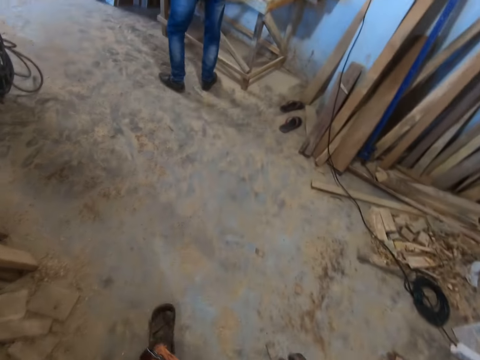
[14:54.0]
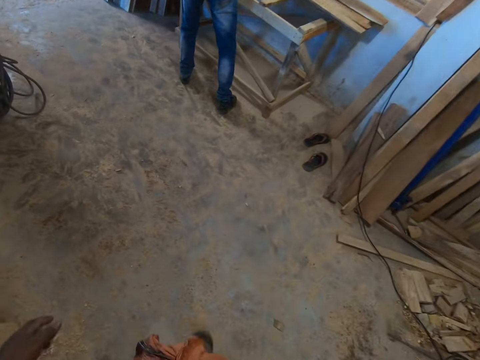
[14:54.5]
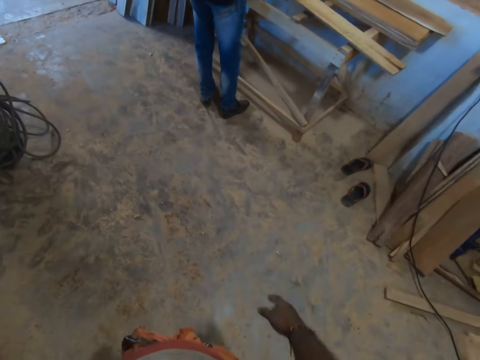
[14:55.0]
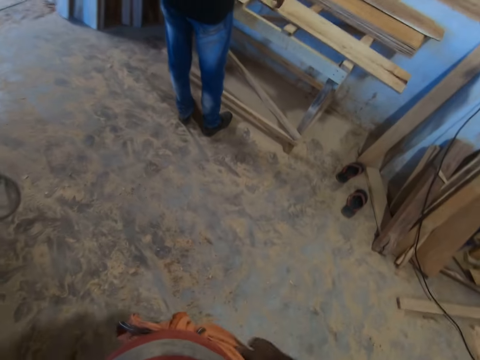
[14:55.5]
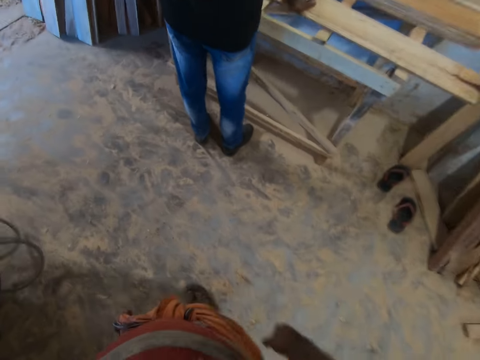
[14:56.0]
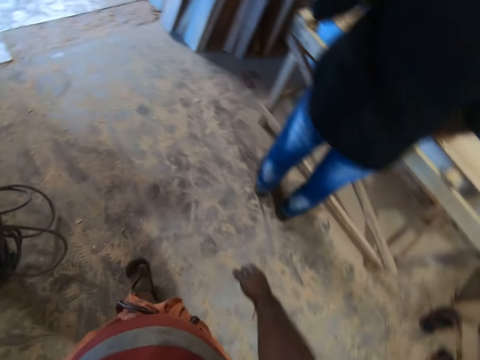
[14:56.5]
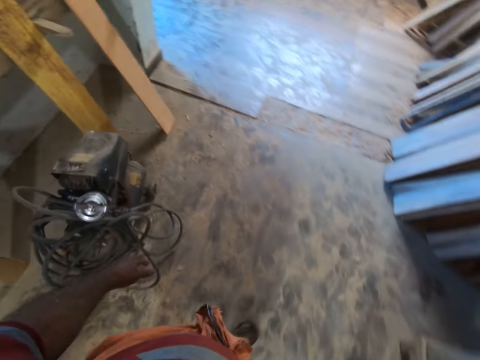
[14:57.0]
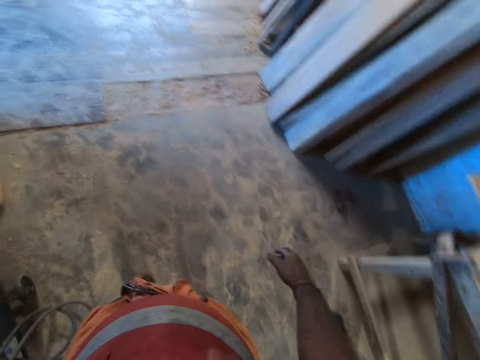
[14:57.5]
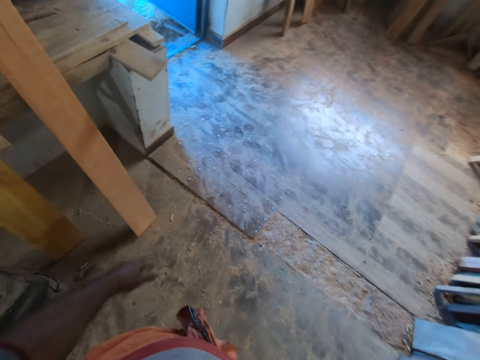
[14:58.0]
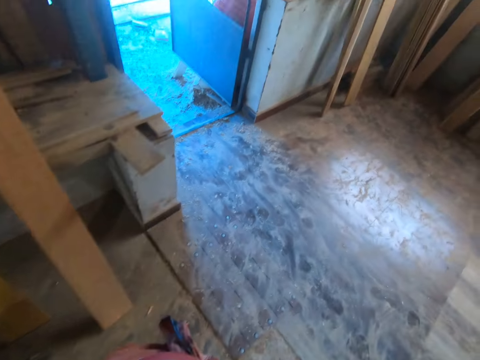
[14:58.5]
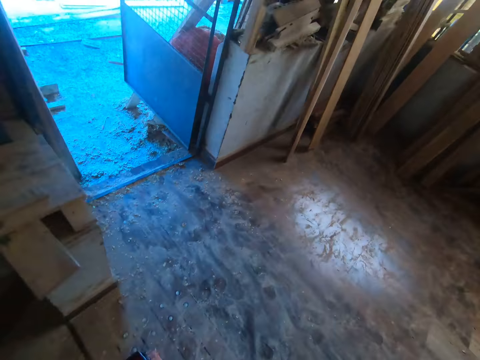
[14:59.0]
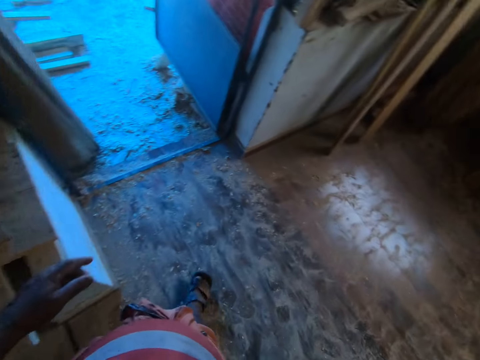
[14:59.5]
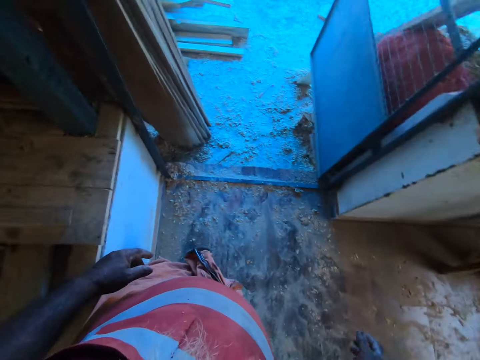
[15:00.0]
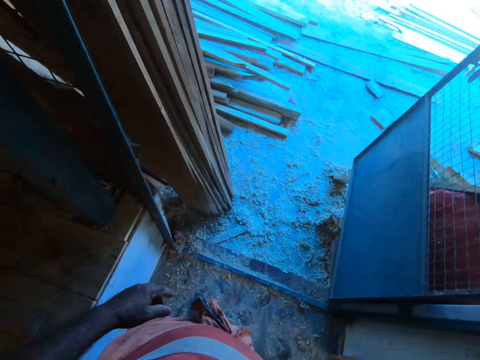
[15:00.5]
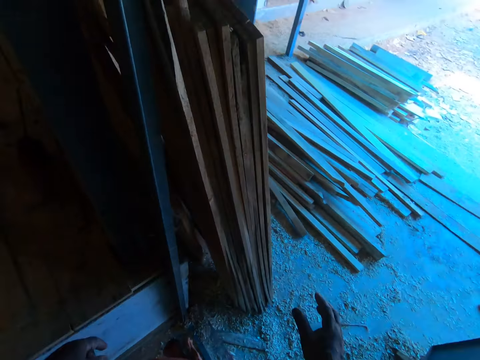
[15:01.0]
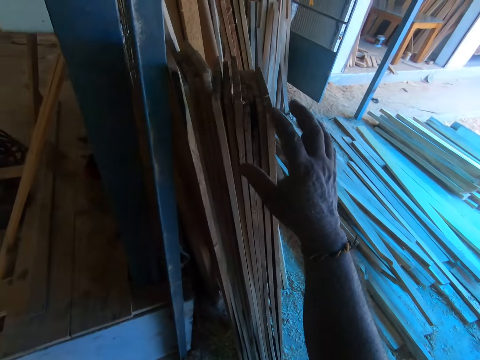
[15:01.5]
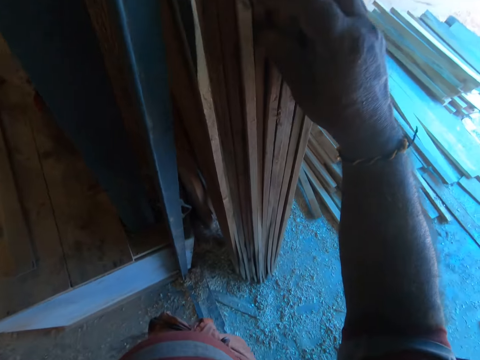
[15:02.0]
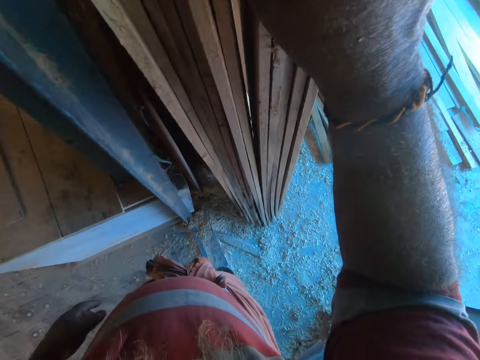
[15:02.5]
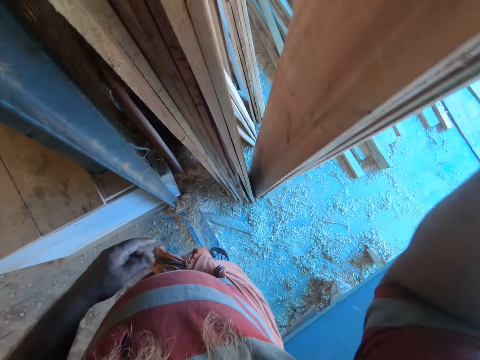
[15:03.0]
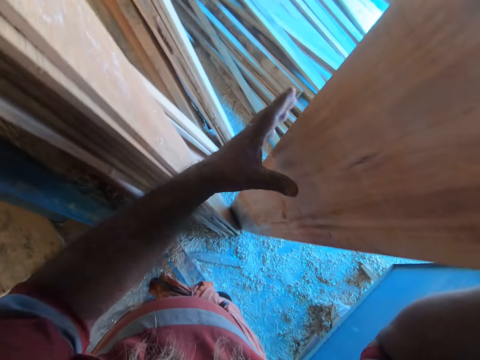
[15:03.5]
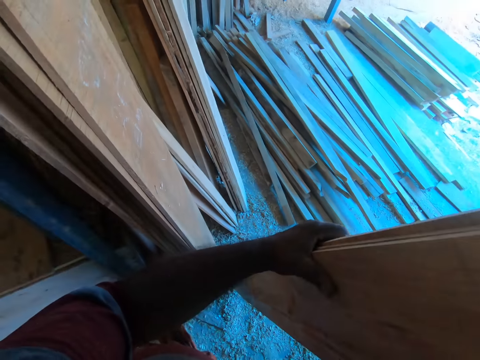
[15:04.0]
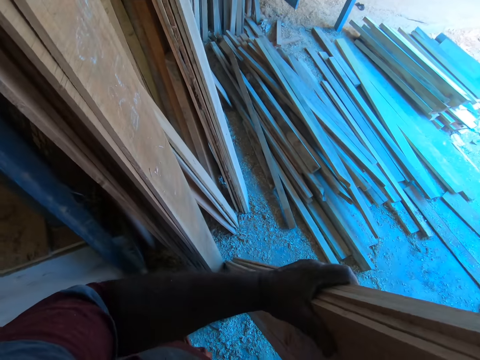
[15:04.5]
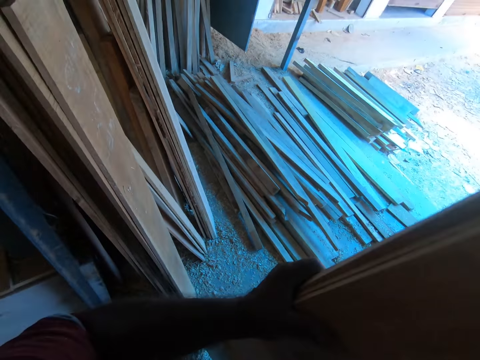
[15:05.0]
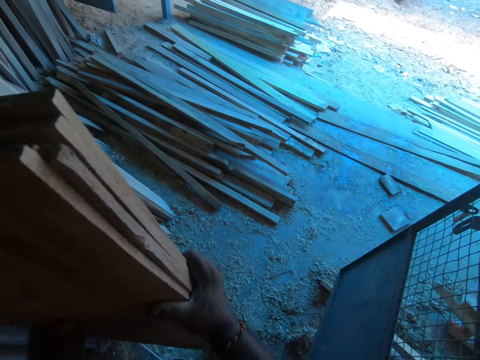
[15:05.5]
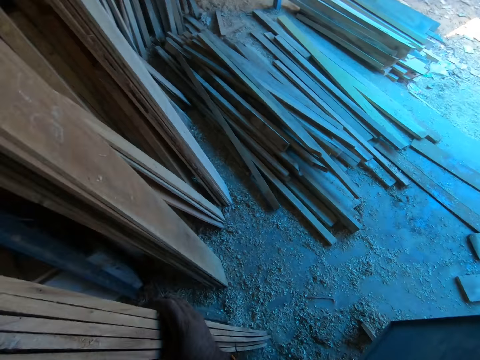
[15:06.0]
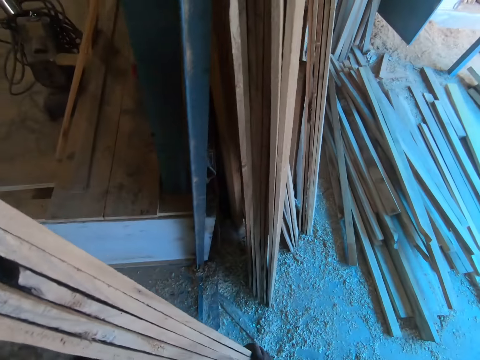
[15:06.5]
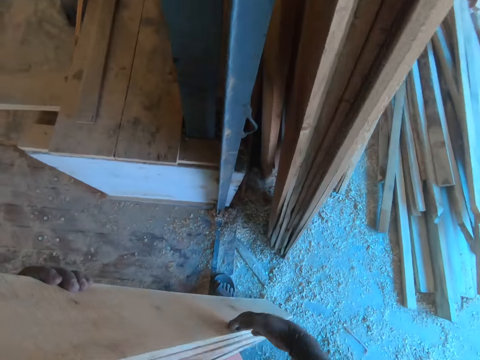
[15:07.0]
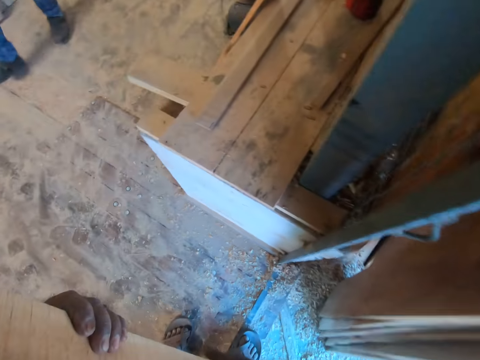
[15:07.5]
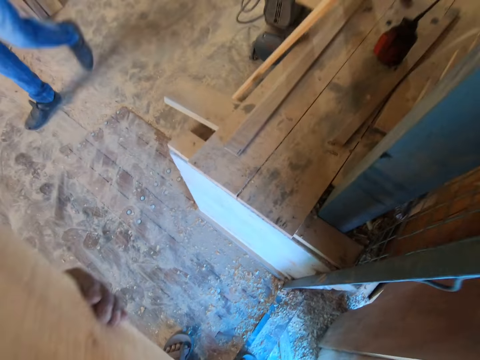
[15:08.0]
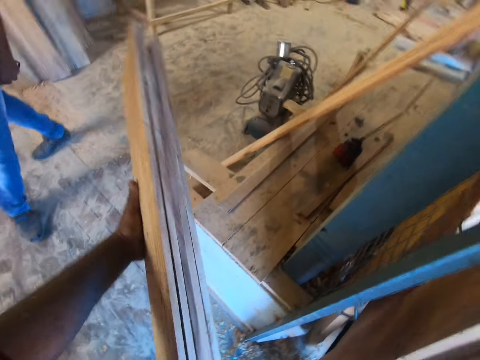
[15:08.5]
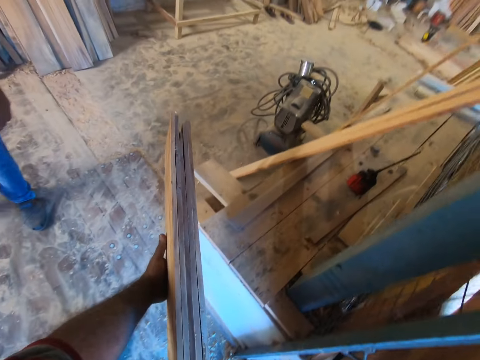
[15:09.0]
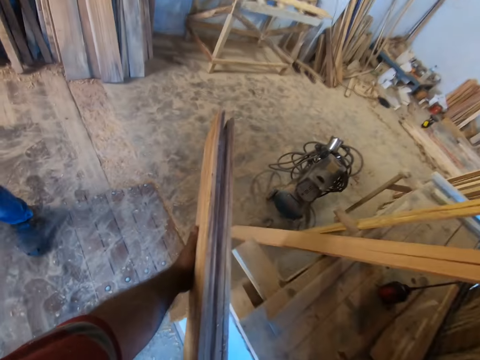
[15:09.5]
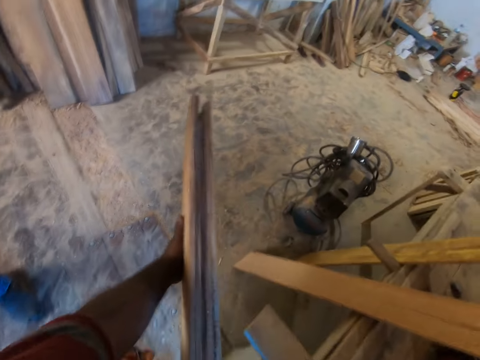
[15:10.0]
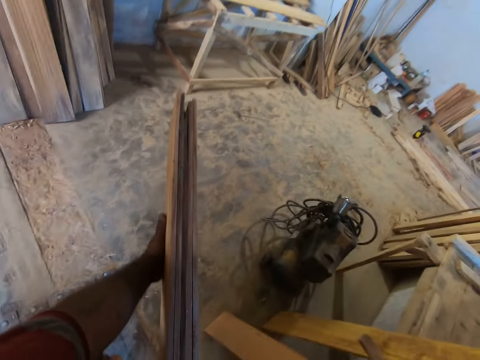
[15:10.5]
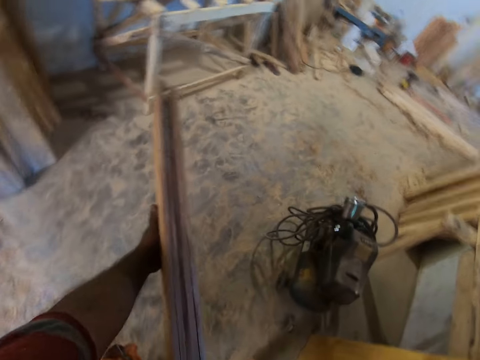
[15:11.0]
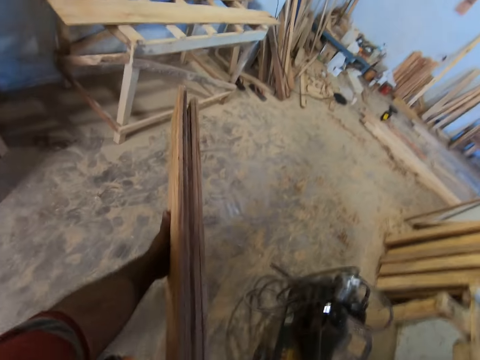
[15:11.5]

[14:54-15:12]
A person picks up the timber. The camera wearer picks up some planks or timber at a wall with his right hand. He picks up the planks at the wall with both hands. He lifts the planks with both hands. He holds the timber with both hands. The person walks around. The camera wearer walks towards the wall.

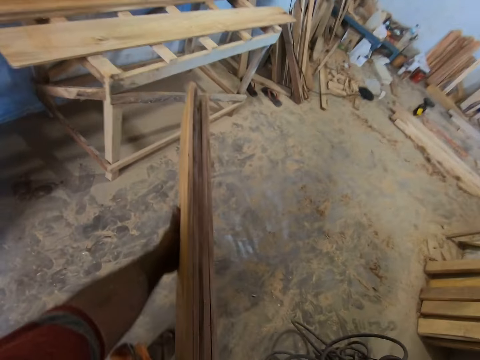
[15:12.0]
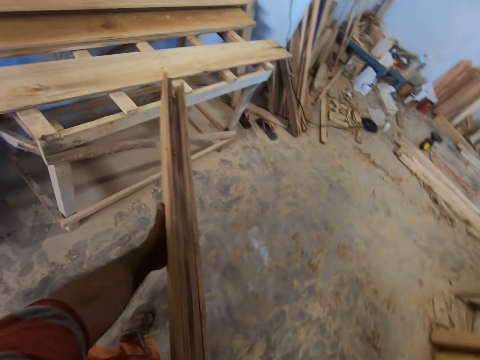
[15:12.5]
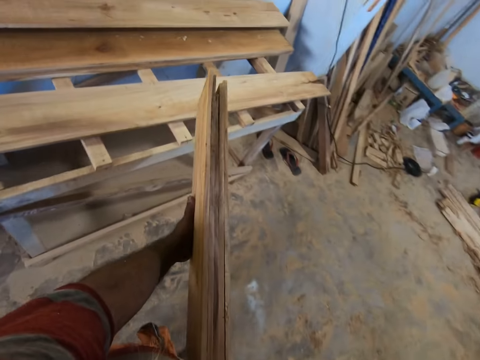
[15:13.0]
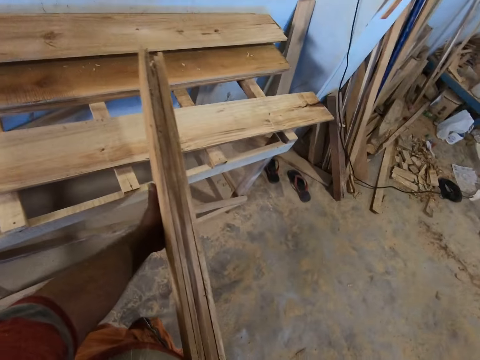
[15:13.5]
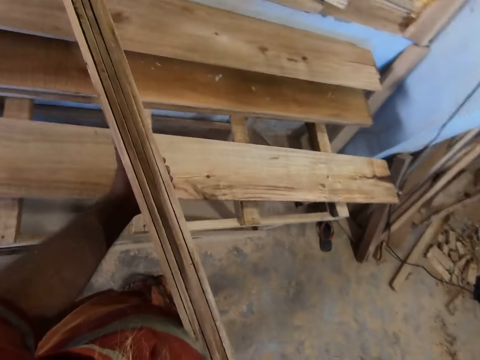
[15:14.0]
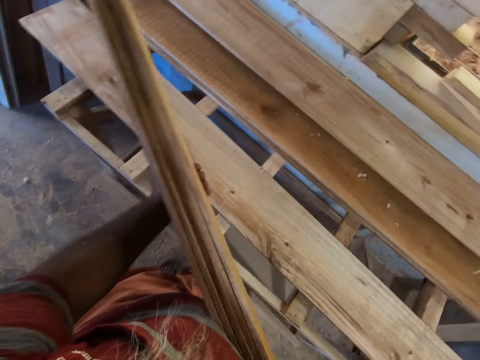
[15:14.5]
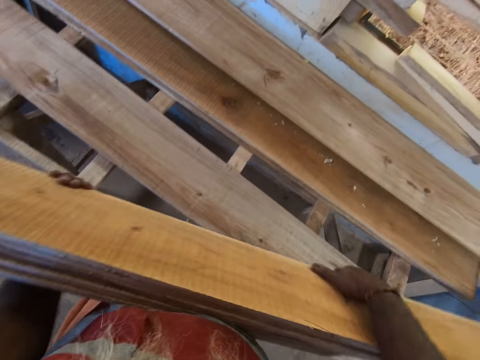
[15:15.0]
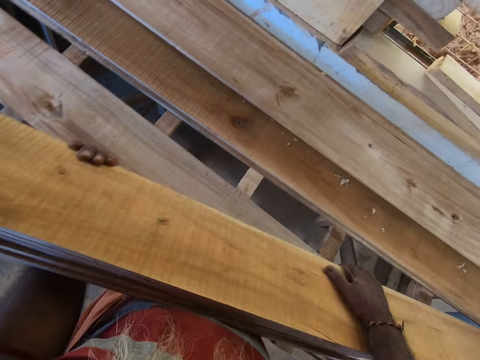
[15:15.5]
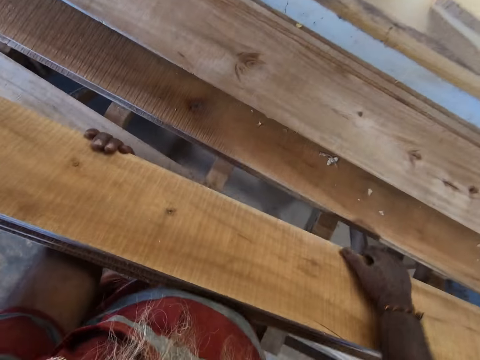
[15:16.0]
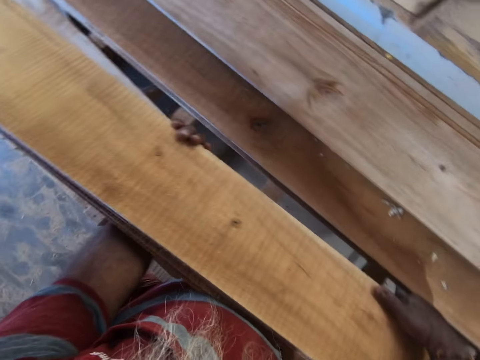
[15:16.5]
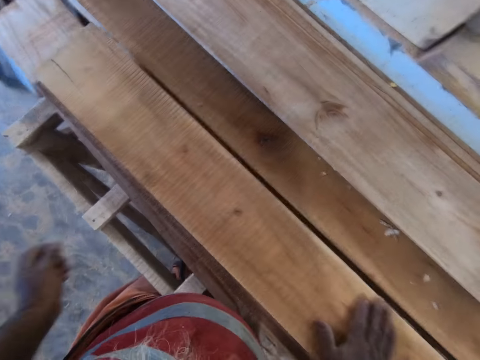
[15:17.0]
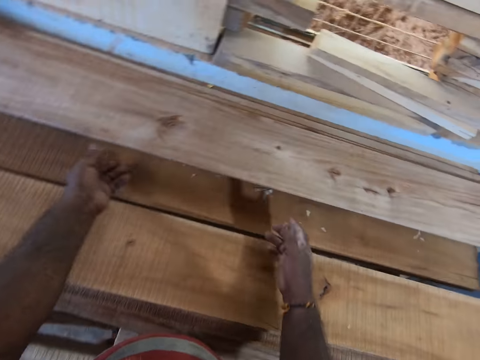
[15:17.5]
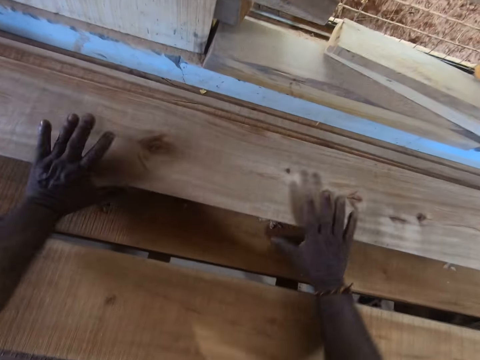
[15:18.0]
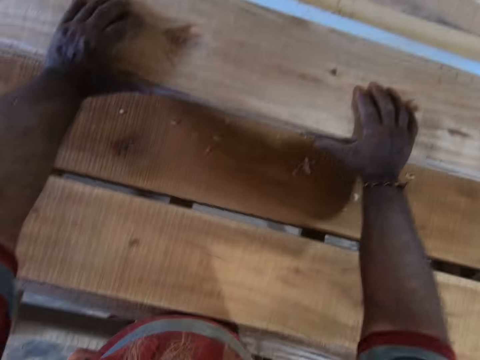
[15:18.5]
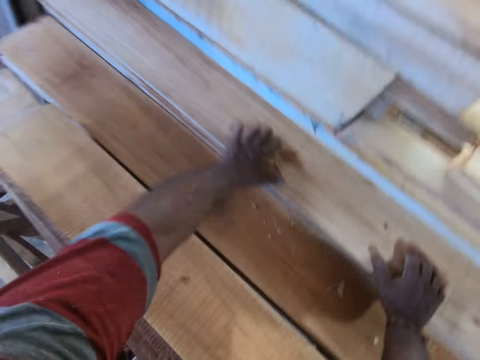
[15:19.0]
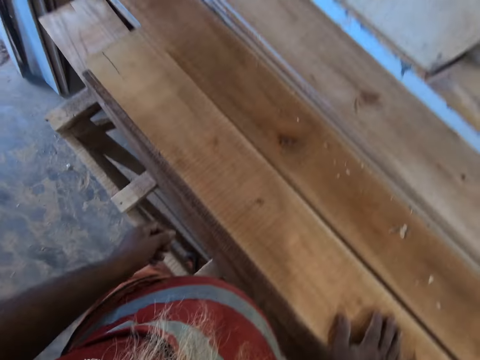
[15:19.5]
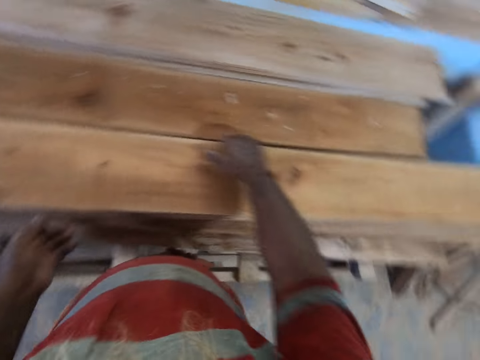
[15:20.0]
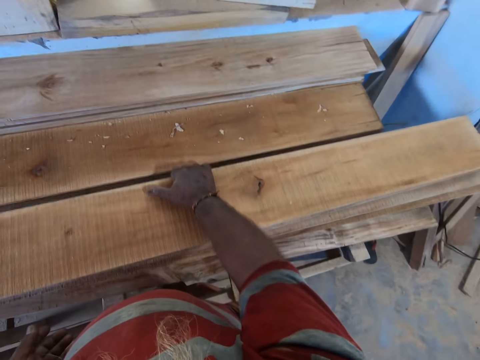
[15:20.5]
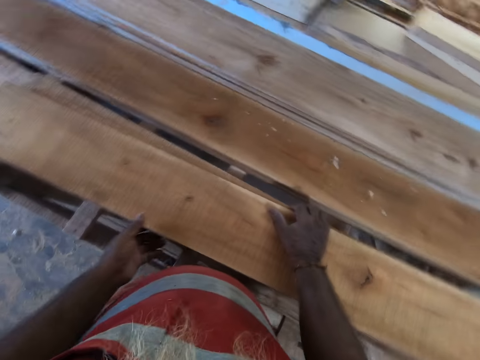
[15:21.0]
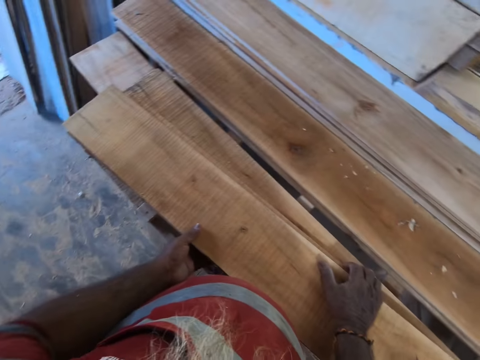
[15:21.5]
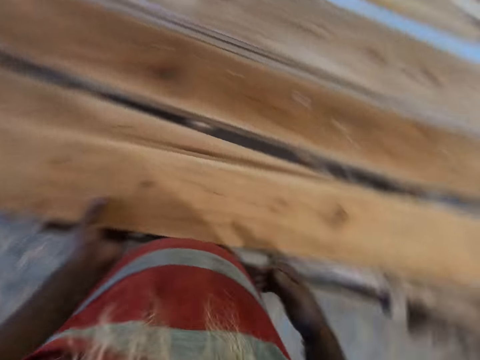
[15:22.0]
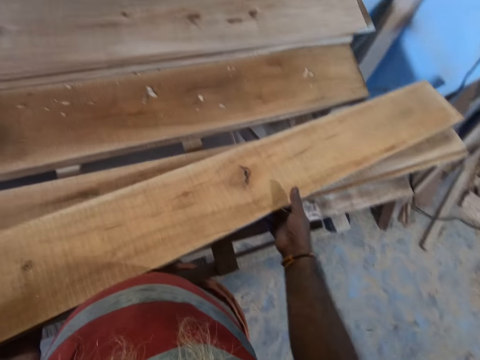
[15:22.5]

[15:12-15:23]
The camera wearer drops the planks or timber in both hands on a platform. He adjusts some planks on the platform with both hands. He pushes the timber to the wall. He picks up the timber.
